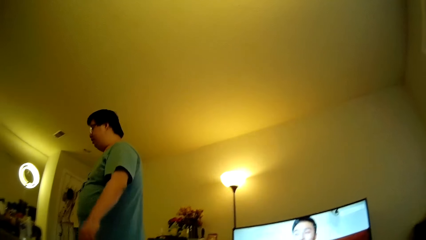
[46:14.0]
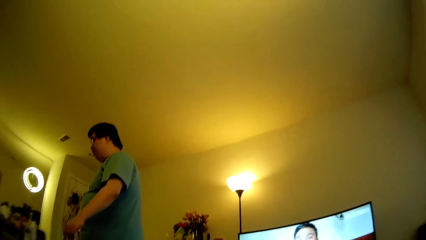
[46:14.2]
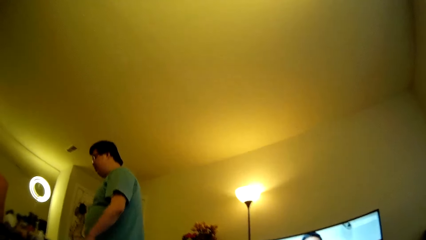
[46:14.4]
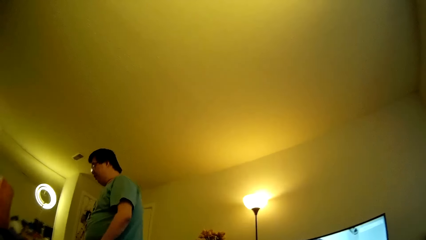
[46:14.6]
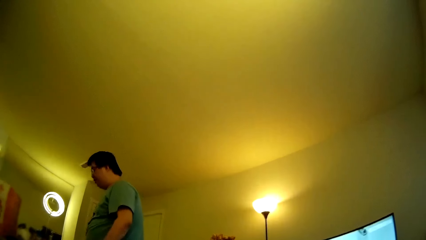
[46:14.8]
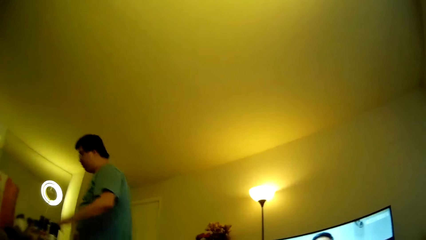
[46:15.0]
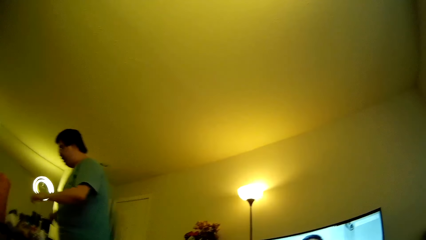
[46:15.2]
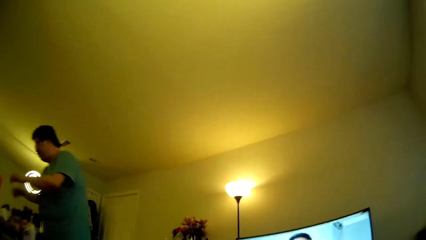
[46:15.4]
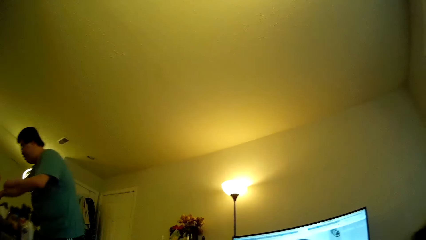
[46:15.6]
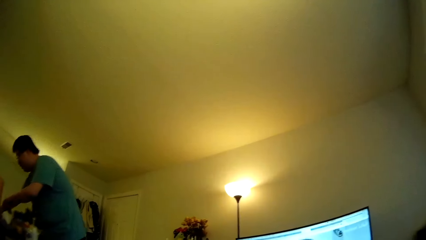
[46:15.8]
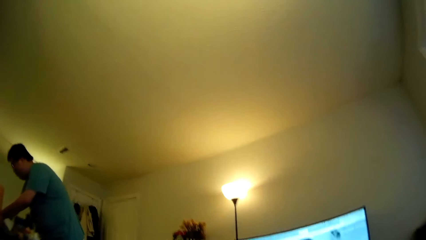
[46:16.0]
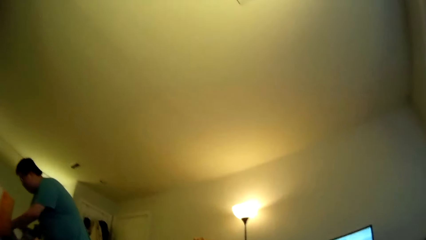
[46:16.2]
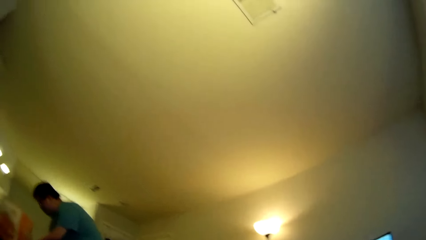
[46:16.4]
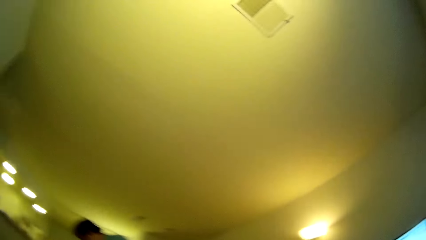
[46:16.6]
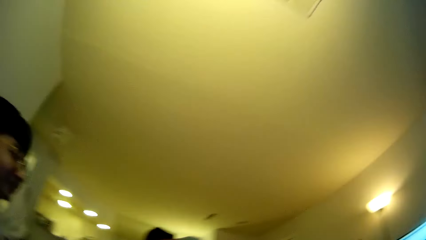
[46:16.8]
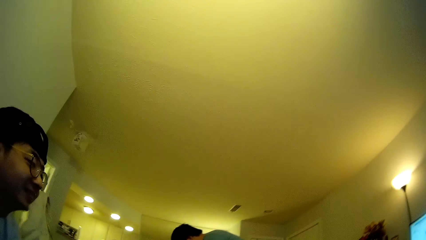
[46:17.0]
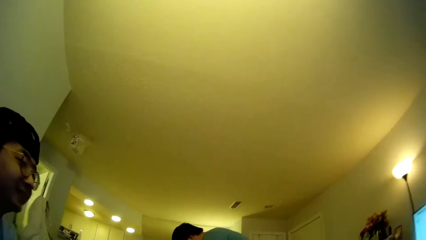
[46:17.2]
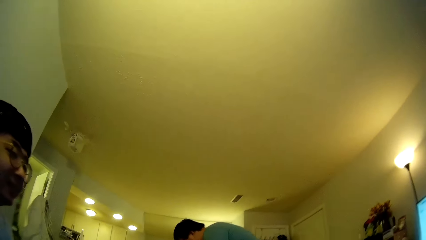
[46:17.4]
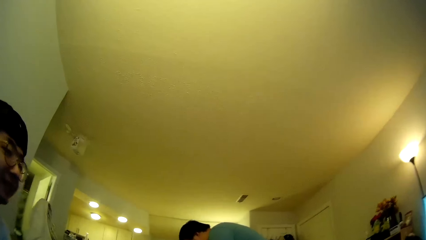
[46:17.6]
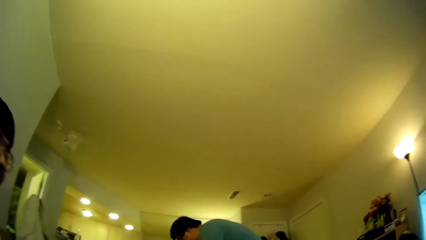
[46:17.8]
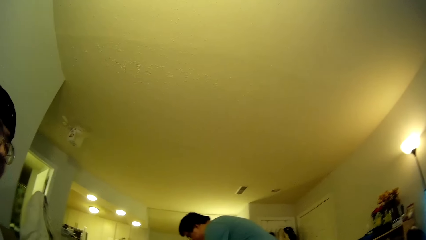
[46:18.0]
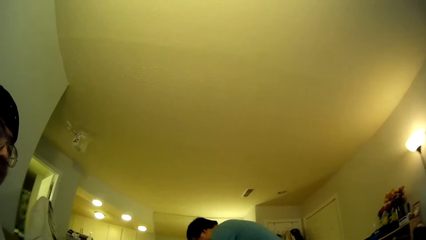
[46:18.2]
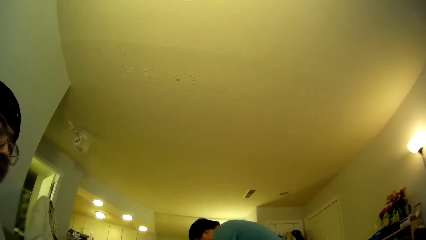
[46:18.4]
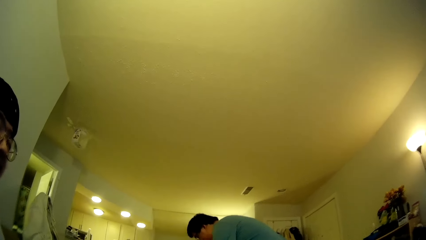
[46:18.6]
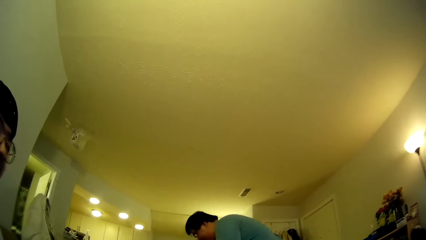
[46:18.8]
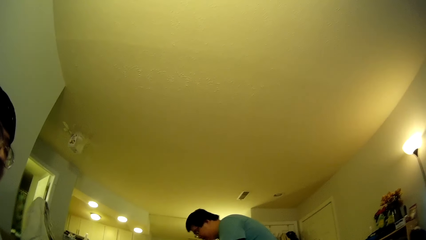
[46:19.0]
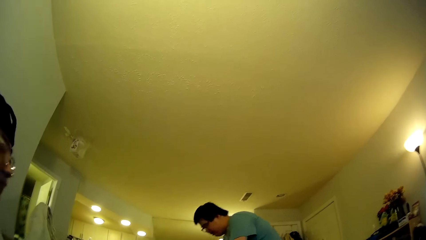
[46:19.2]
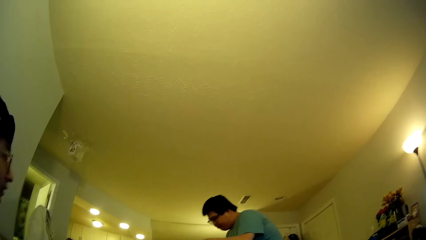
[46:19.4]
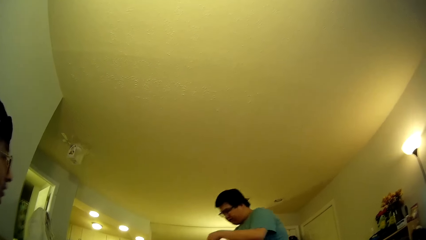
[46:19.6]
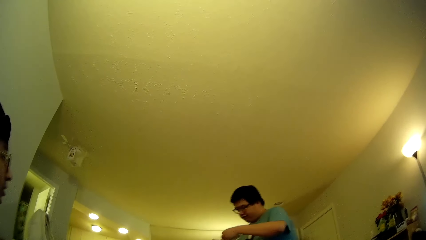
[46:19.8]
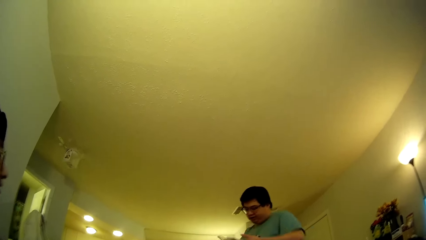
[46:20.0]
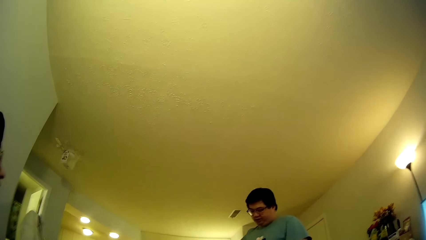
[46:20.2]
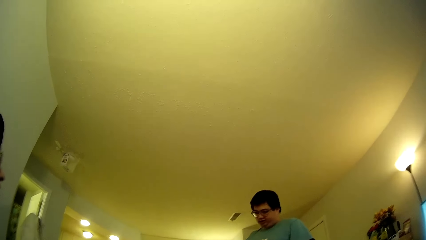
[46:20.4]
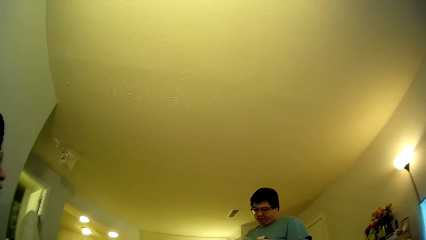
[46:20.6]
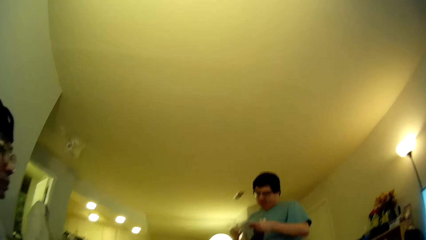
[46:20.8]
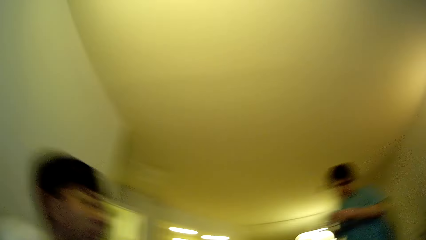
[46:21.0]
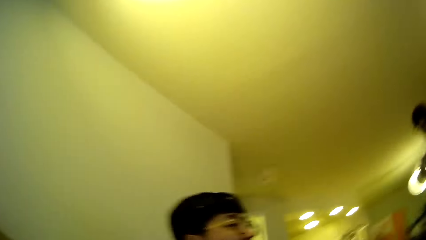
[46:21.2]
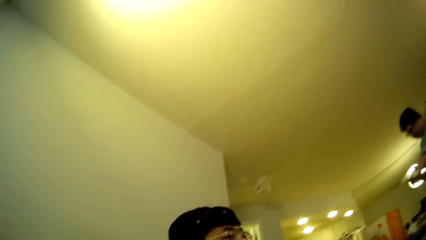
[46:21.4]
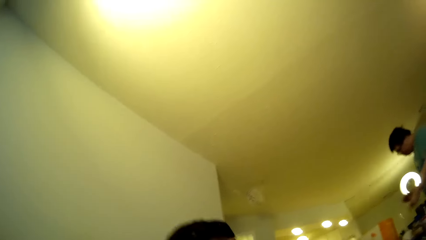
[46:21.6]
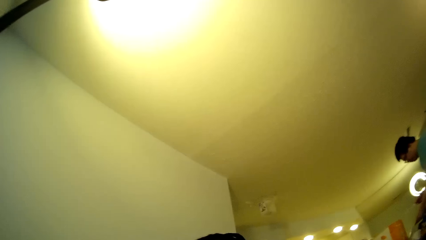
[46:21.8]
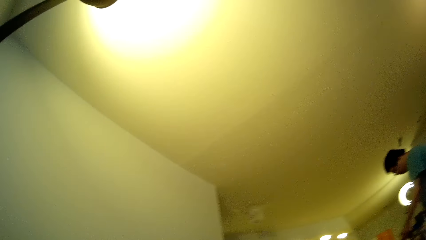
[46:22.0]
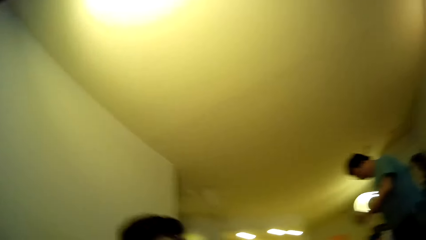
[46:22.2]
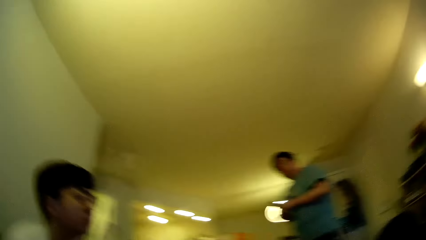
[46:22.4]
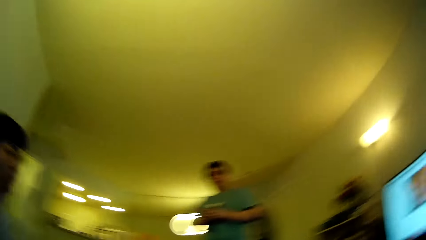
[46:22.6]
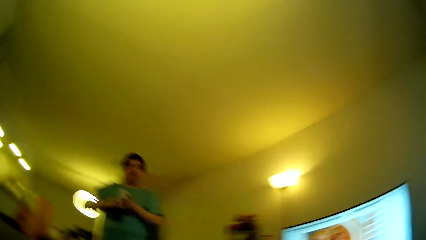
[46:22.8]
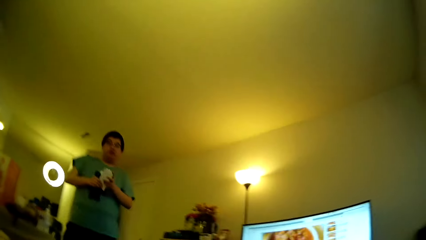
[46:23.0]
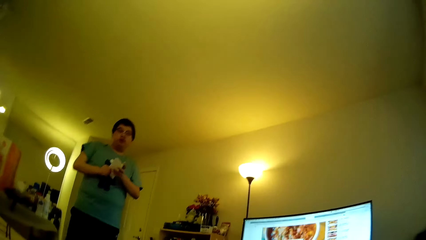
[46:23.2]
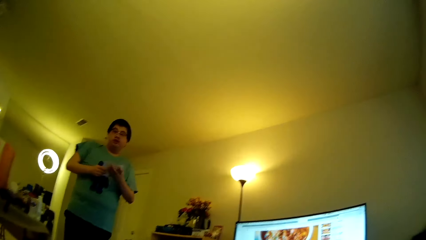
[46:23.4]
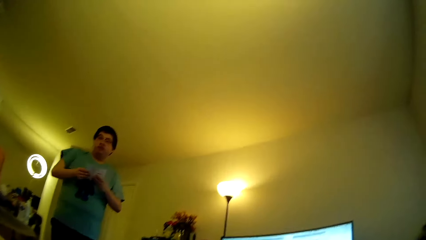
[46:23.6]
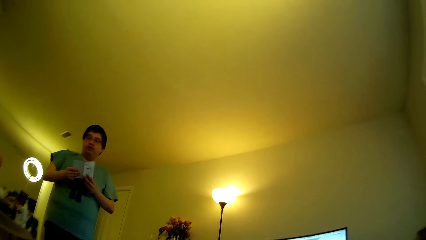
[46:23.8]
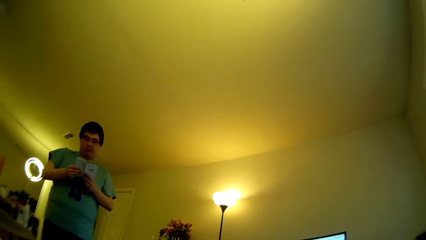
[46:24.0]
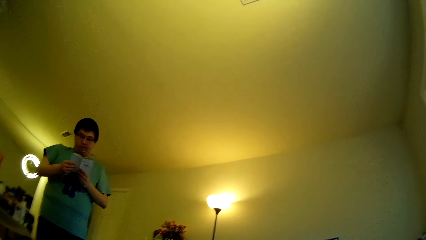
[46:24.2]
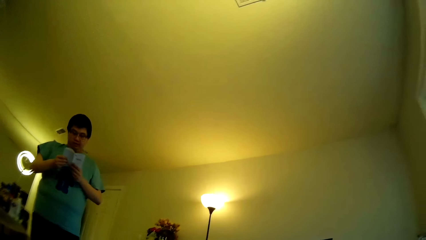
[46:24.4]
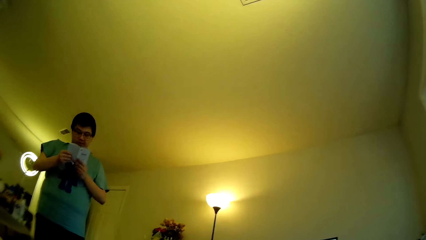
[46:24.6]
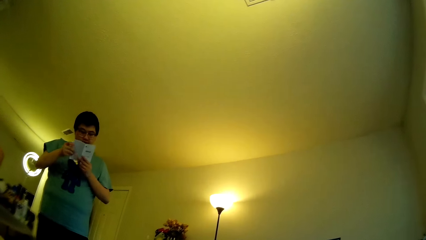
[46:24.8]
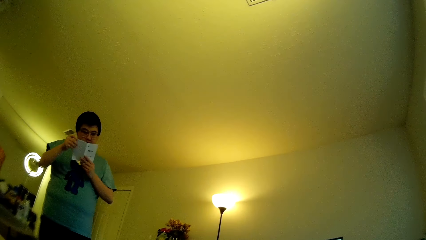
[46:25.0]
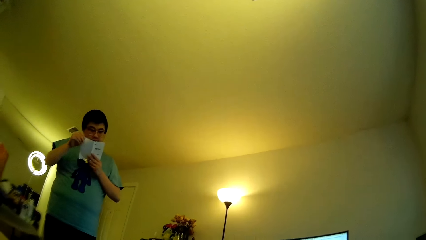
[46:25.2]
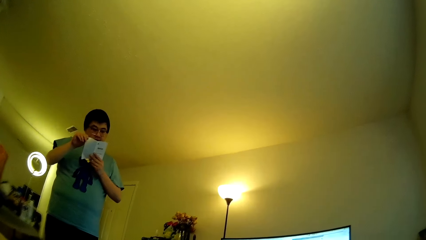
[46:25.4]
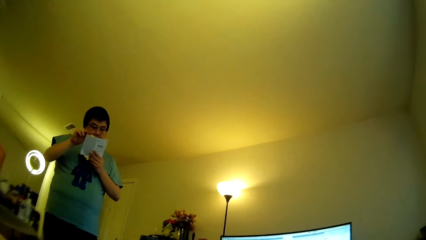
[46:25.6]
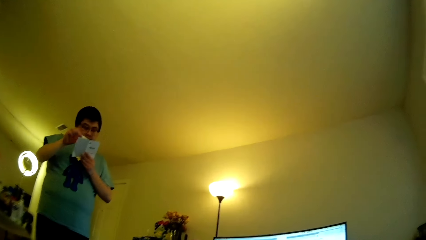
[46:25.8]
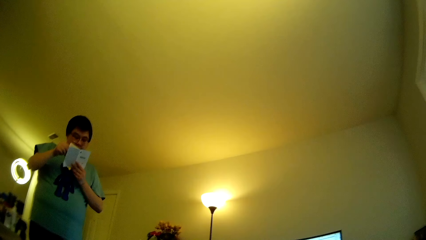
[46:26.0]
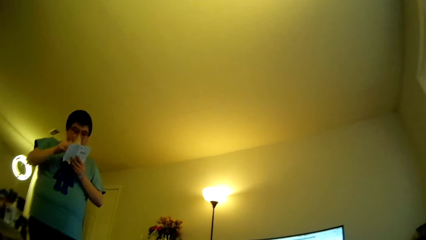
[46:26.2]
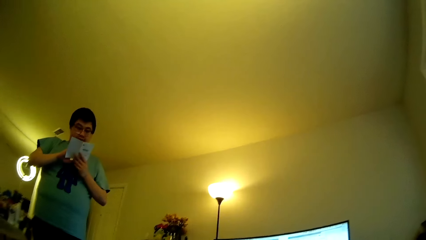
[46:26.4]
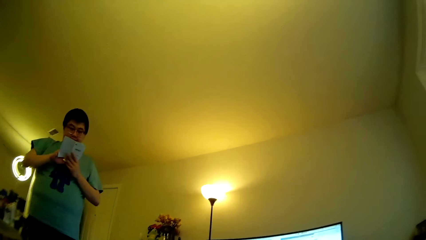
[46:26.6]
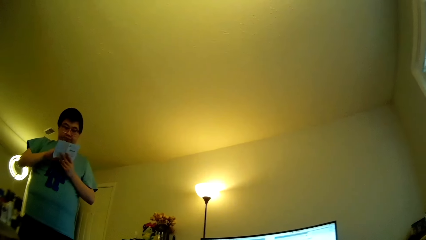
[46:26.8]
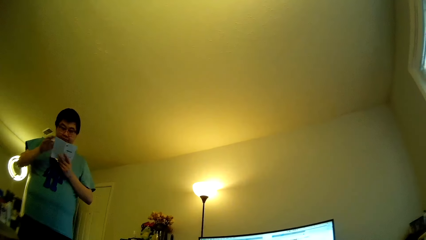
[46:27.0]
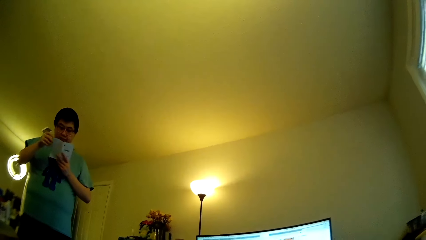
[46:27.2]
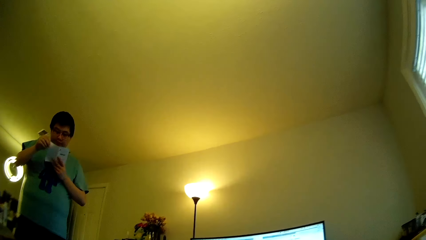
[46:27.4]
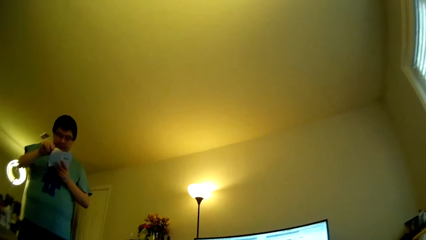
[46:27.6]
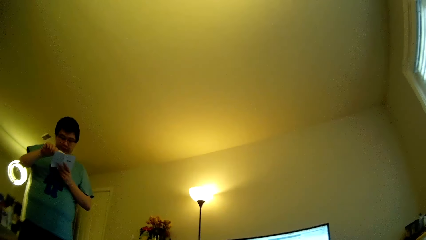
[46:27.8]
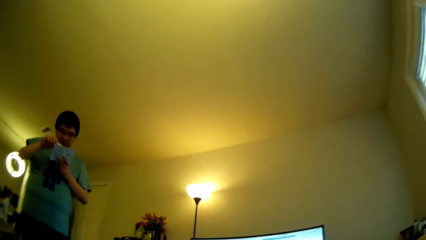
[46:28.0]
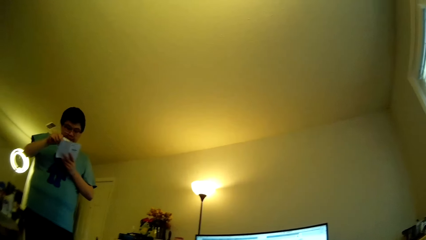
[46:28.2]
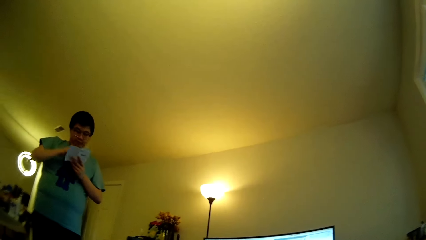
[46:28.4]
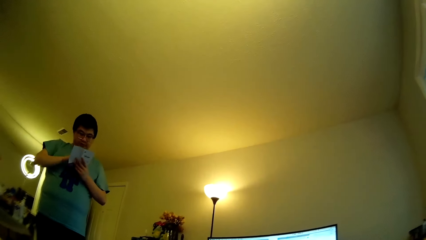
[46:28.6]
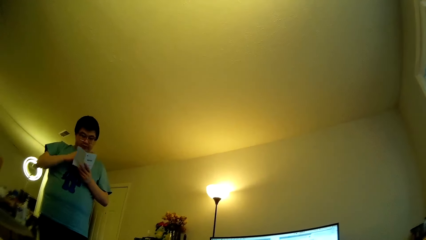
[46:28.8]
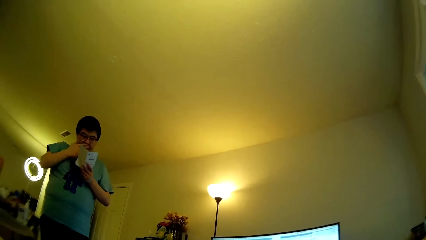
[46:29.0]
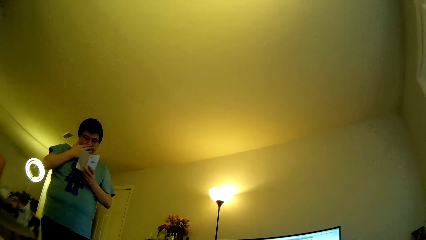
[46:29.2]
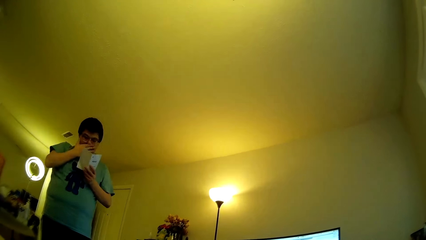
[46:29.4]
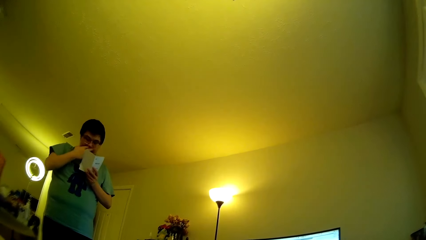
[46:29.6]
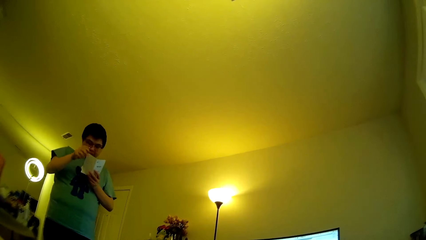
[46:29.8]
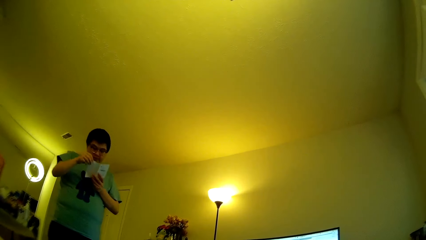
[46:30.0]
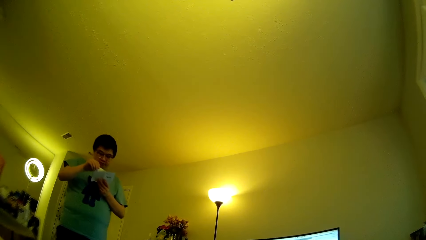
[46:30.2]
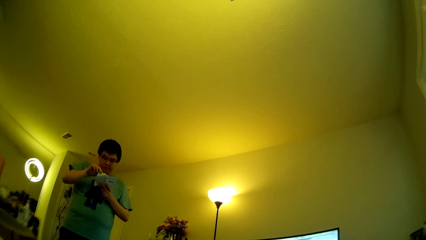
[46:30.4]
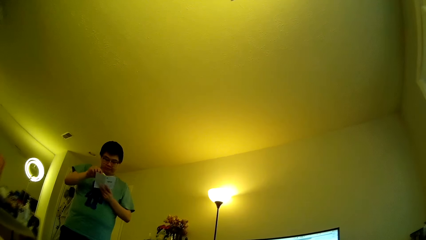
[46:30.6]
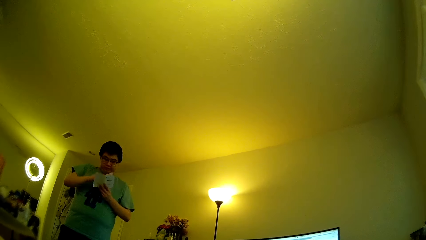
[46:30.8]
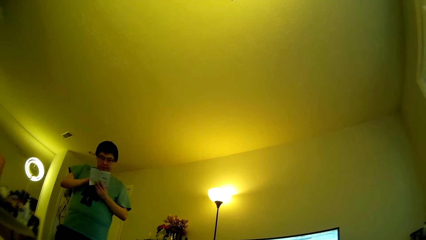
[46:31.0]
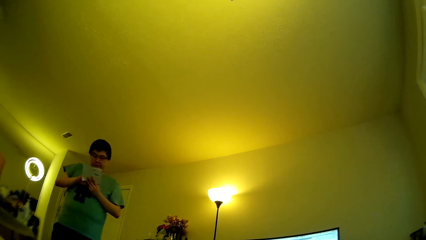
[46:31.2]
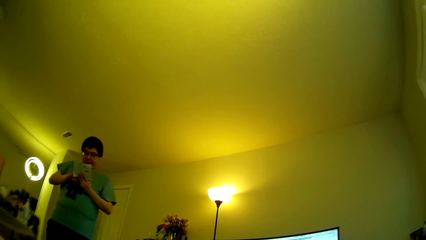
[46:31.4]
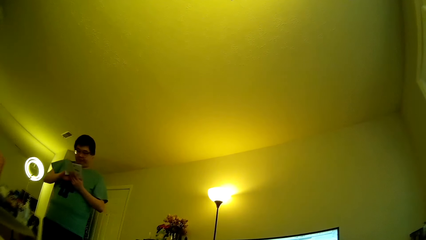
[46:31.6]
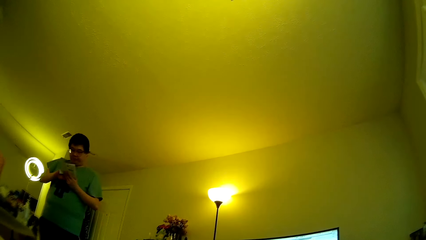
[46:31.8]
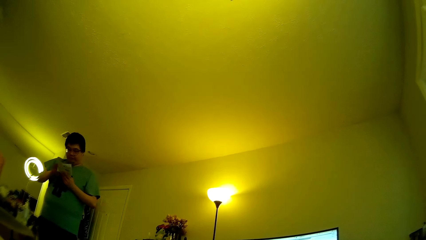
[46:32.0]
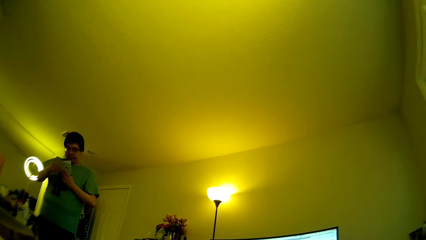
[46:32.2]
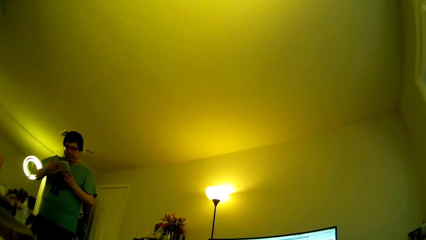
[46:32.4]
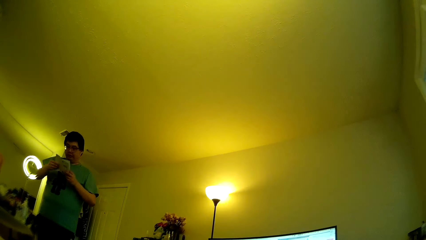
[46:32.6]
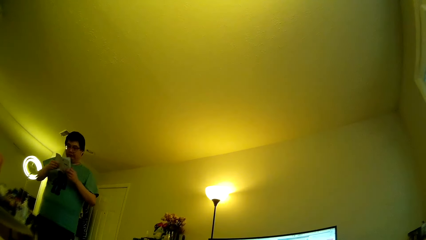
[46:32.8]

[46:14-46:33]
The camera wearer moves around. The man touches something. The camera wearer stares at another man. The first man holds a book with both hands. The man holds the book. The man turns the page of the book with the right hand. The man reads the book. The man touches the face, swings the right hand, turns the page of the book with the right hand and holds the book with both hands.
